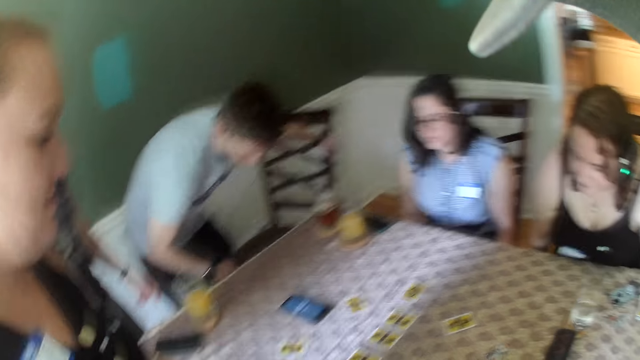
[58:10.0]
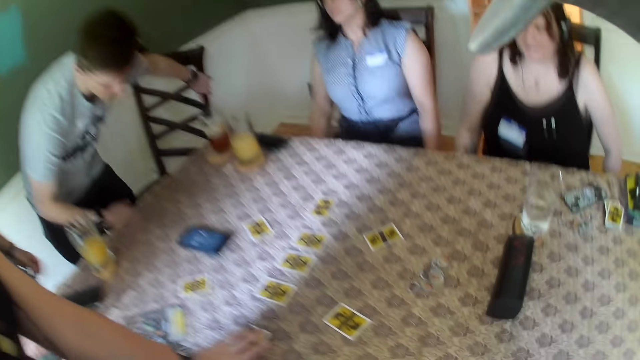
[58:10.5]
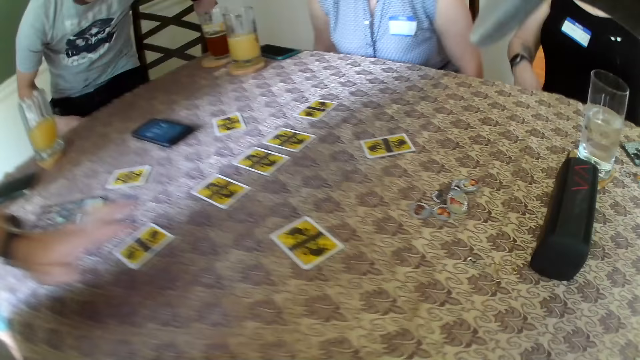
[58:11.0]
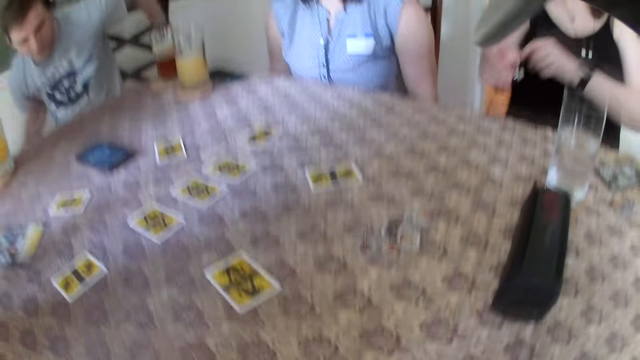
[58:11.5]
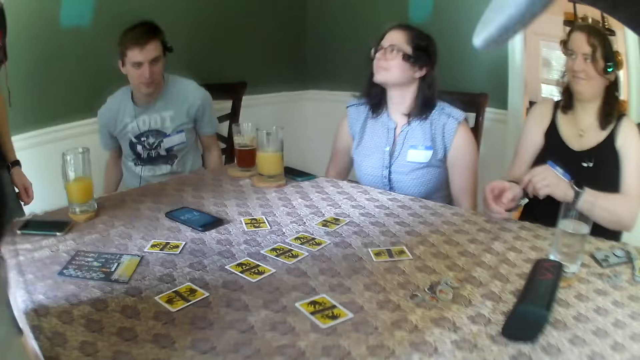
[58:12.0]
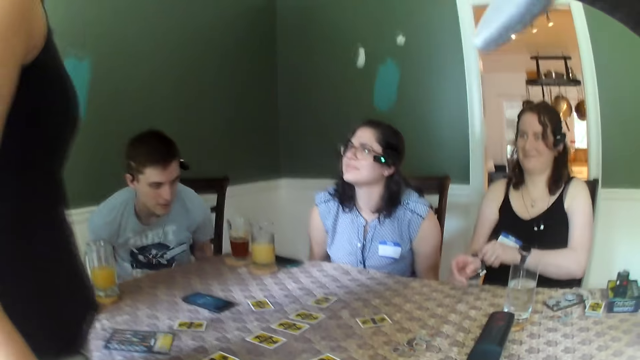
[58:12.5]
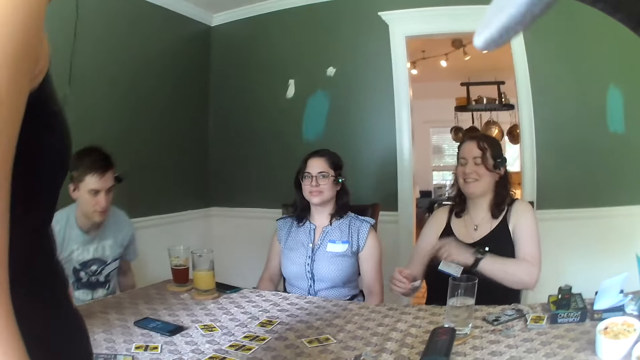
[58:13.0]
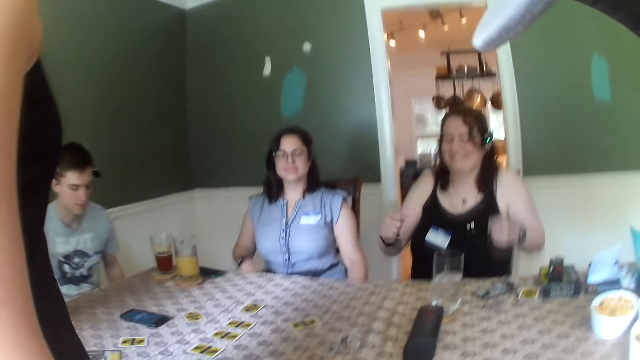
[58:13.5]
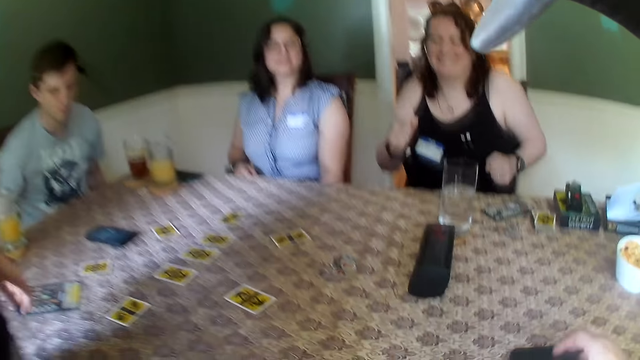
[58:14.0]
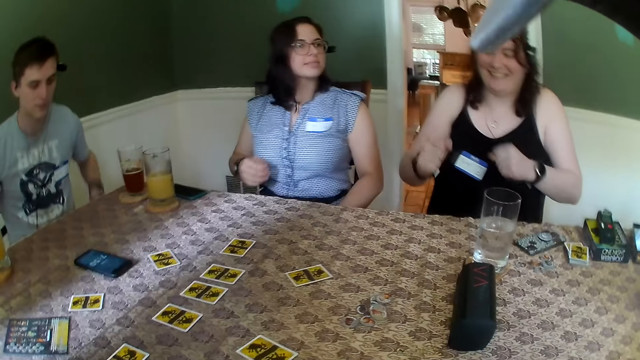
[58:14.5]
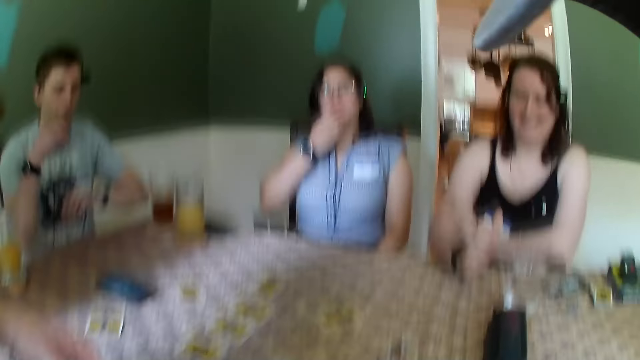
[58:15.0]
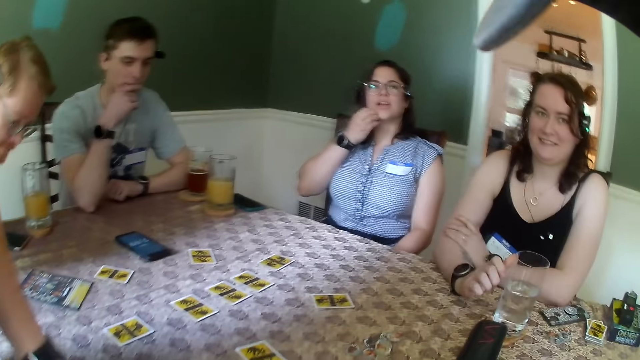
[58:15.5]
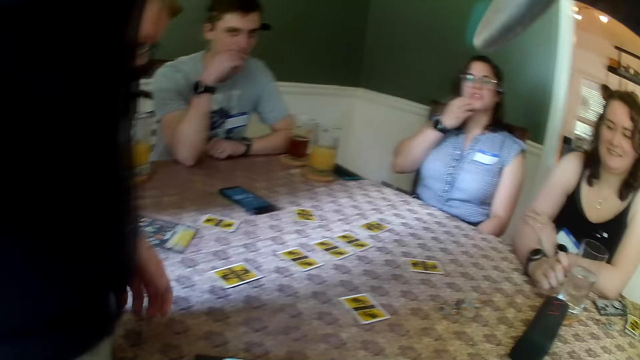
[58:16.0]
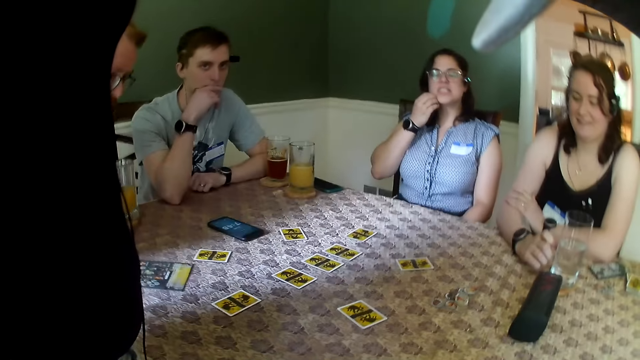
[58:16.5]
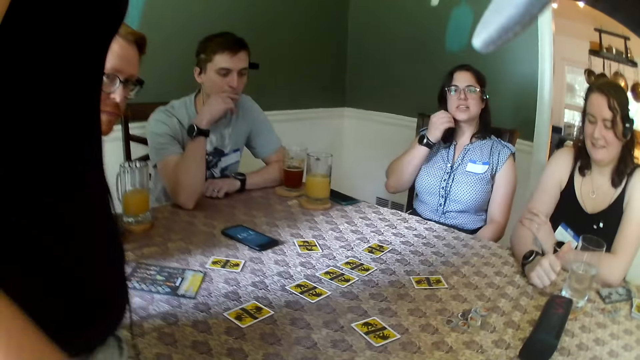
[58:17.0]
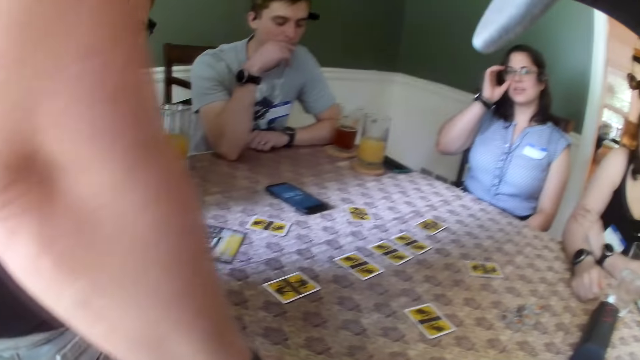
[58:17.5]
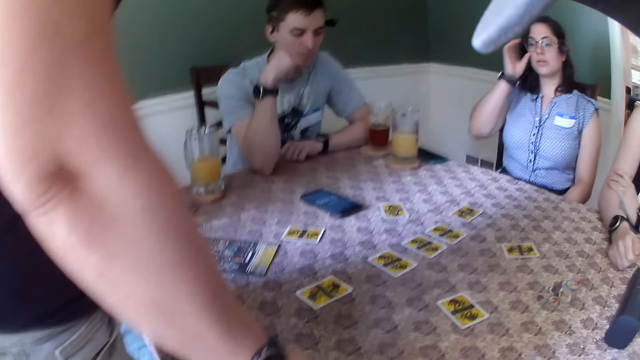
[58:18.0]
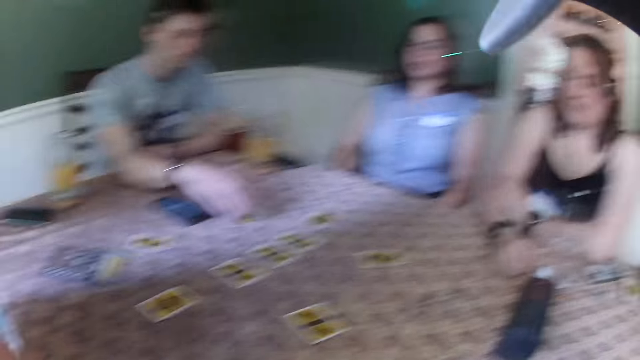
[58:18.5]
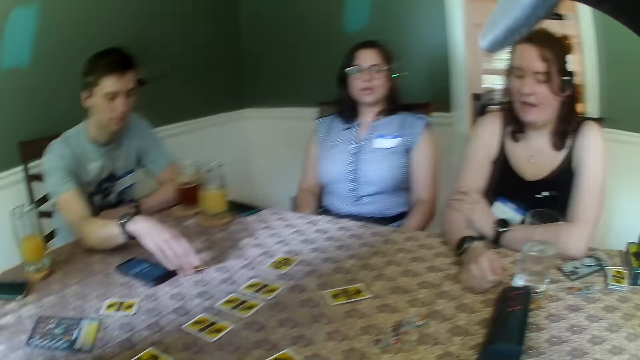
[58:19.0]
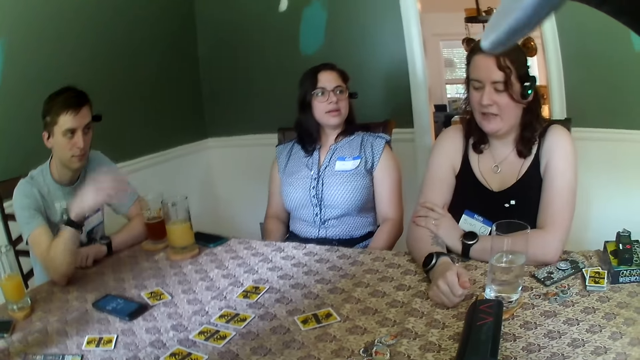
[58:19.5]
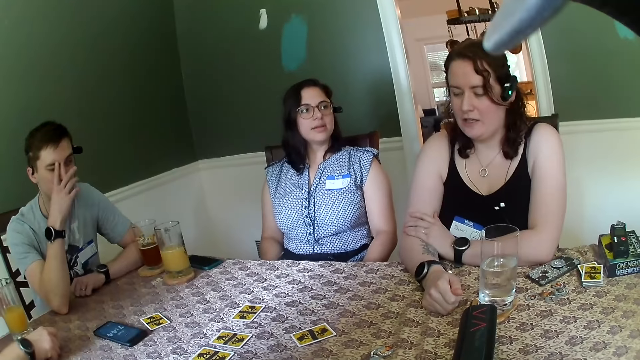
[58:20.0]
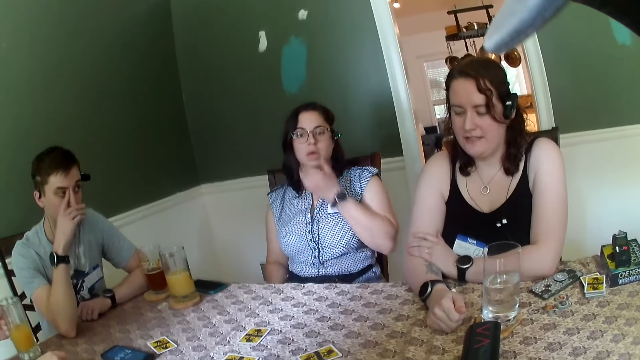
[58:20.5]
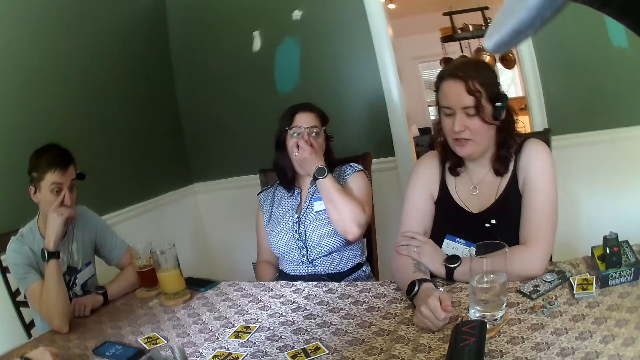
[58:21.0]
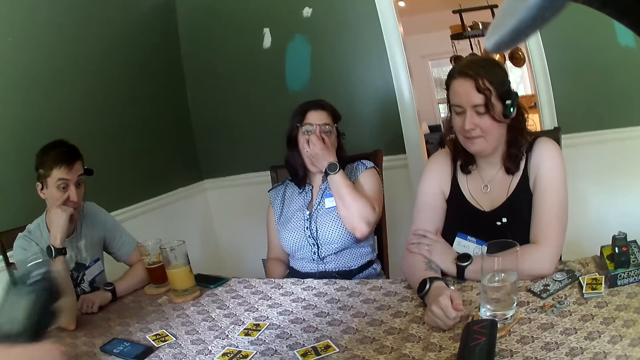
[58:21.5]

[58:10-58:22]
A man sits on a chair. A woman touches the wristwatch on her right hand with her left hand. Another woman touches her face with her right hand. The man touches his face with his right hand. The camera wearer interacts with people.

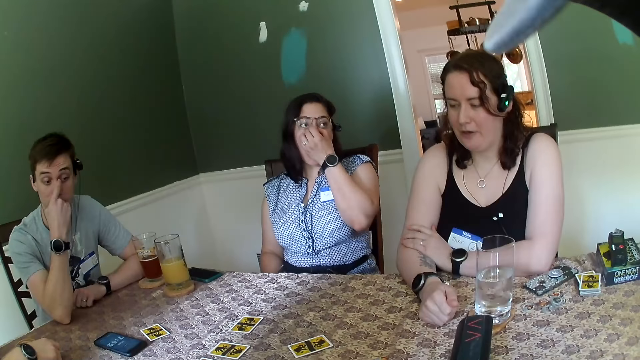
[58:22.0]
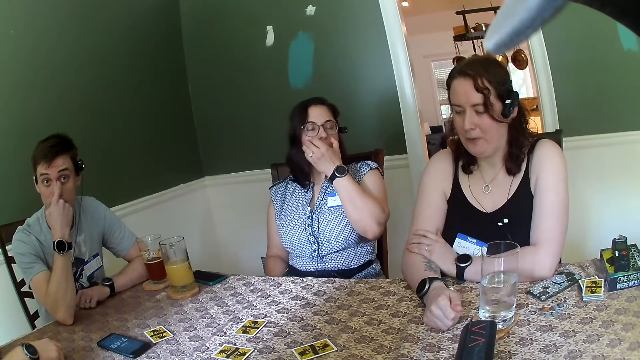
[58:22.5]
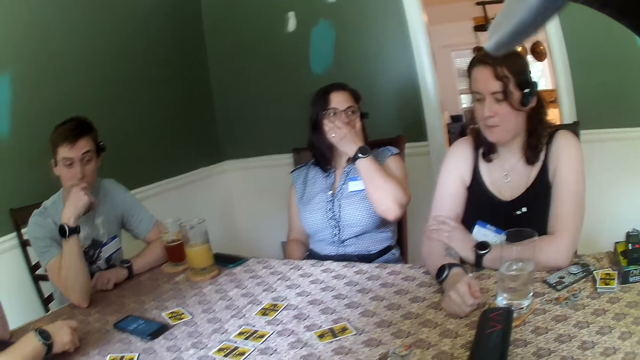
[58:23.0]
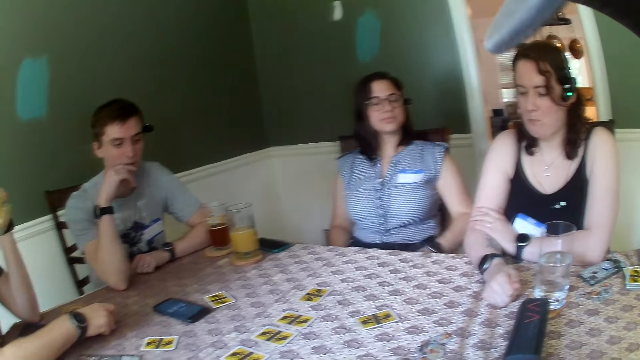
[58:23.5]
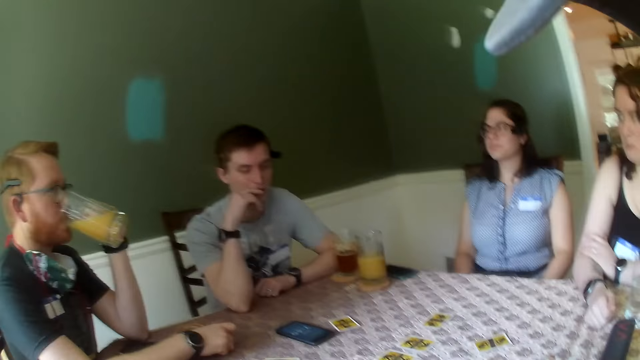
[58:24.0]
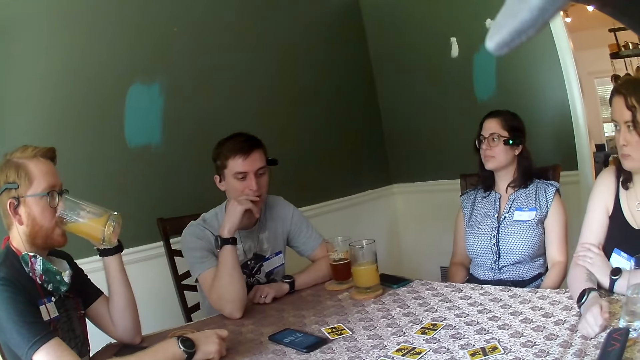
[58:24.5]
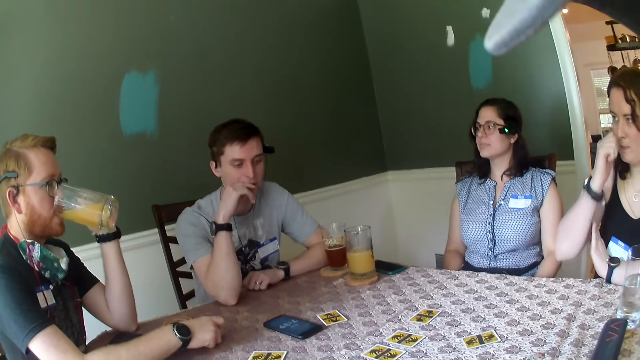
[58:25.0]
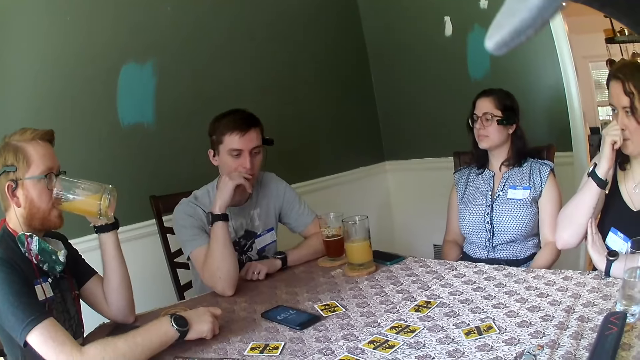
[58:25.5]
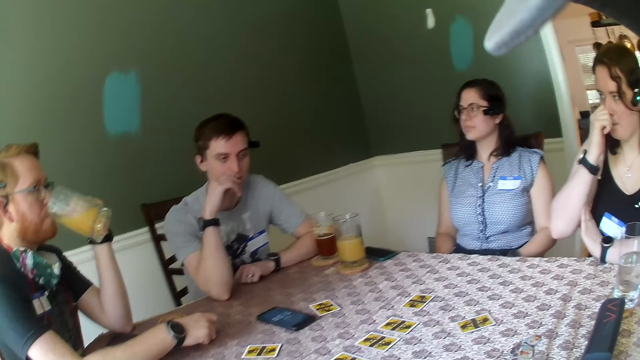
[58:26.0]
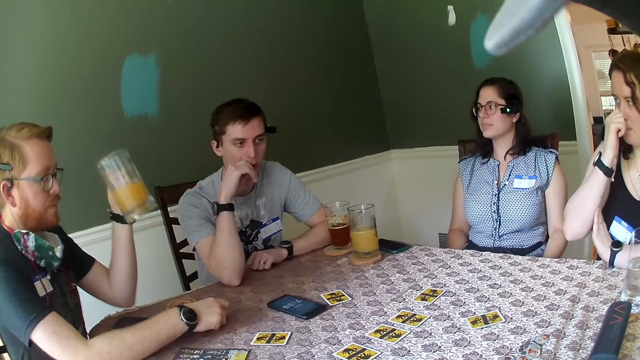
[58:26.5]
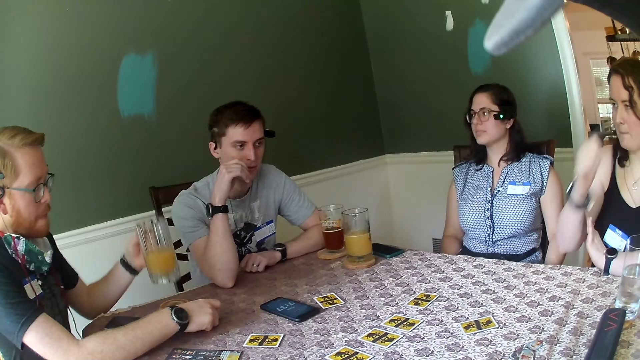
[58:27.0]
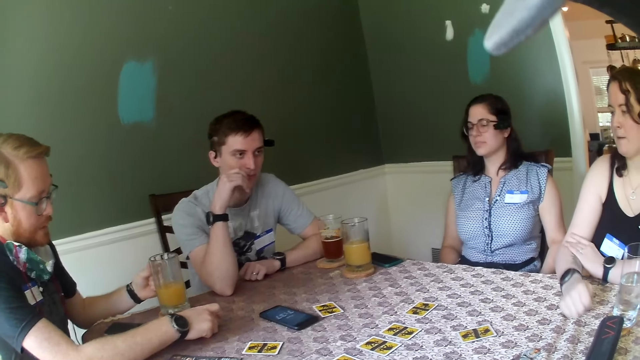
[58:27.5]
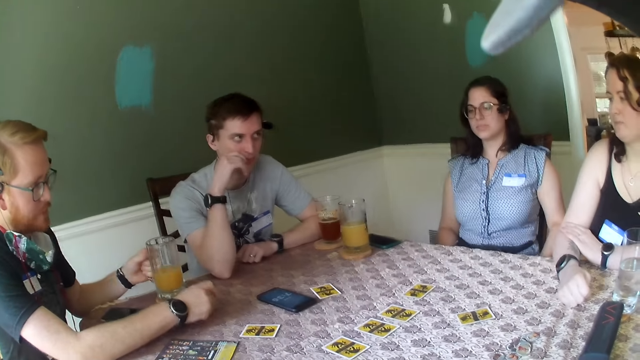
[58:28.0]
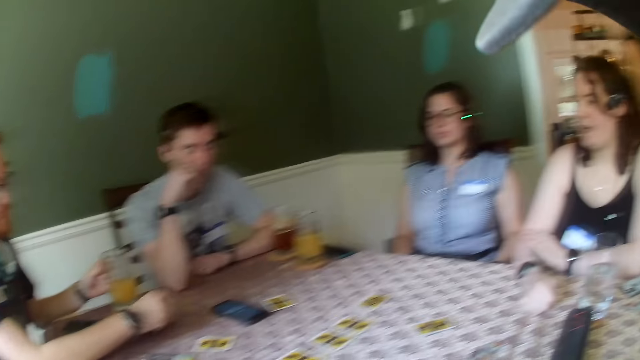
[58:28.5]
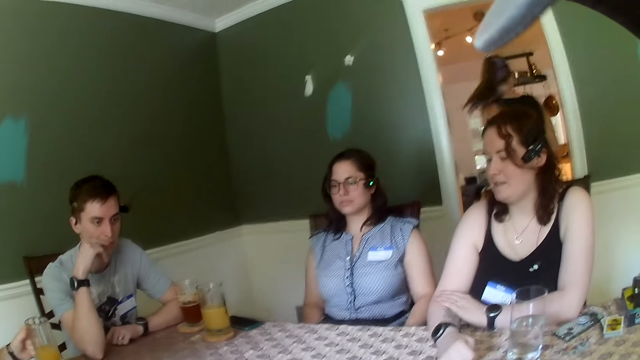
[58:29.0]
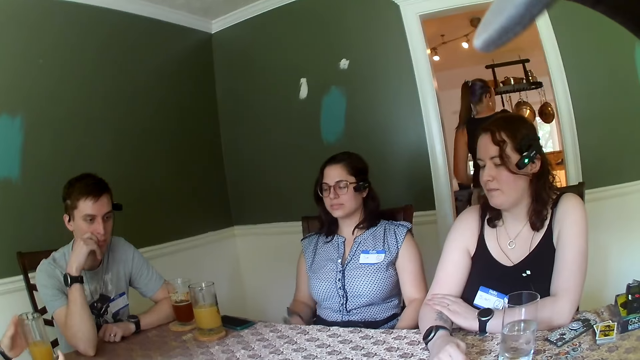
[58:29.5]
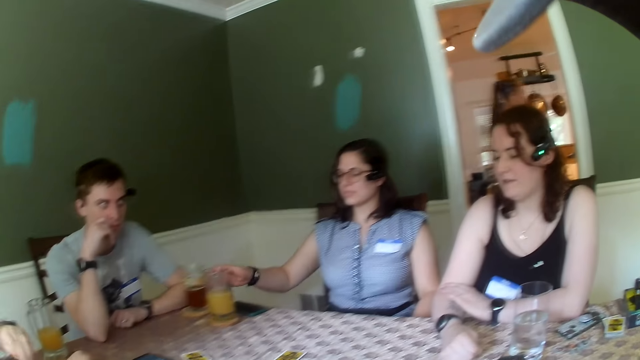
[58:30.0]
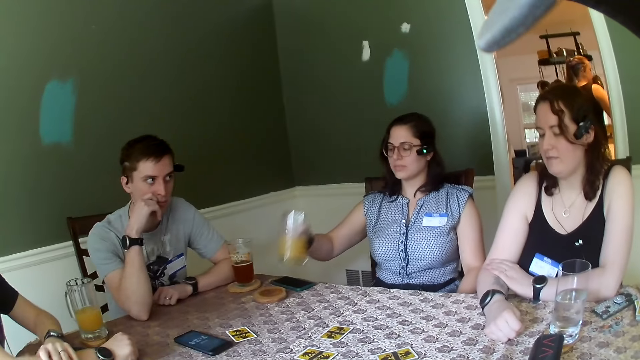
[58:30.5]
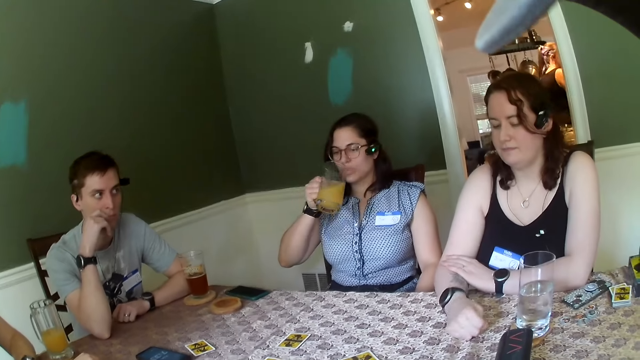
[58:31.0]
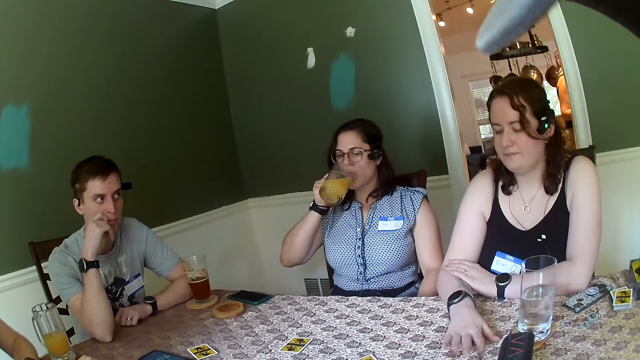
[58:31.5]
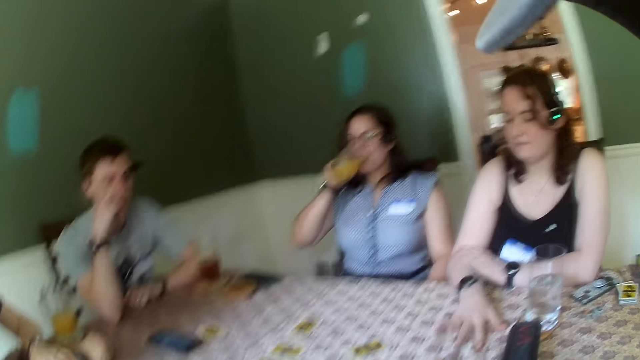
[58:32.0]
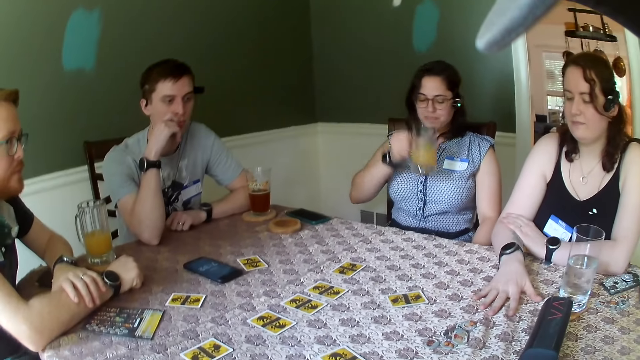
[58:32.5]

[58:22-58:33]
A woman touches her face with her right hand and places her left hand on the table. A man places the glass of juice on the table with his right hand. Another woman enters a kitchen from a dining room. A third woman picks up the glass of juice from the table with her right hand. The third woman drinks the glass of juice with her right hand. The first woman hits the table with her right hand.
